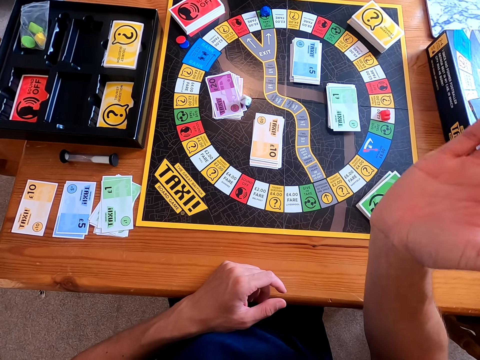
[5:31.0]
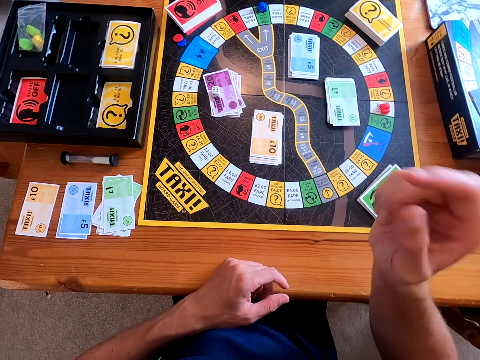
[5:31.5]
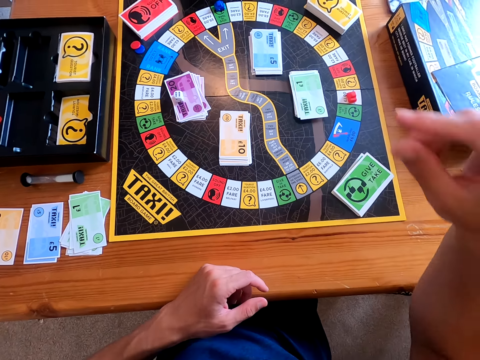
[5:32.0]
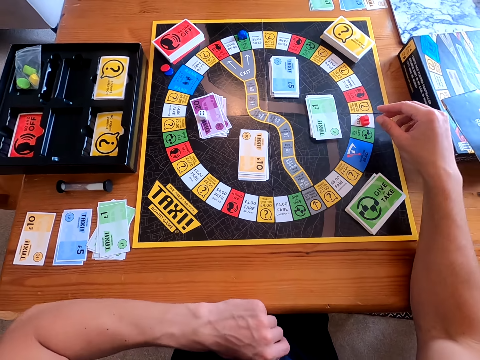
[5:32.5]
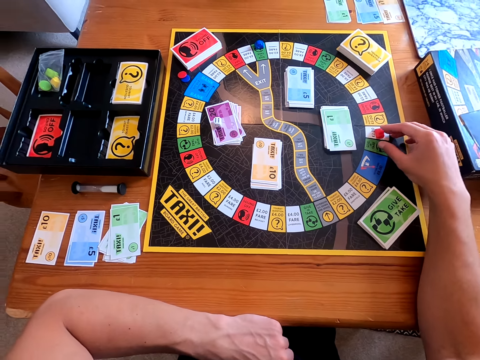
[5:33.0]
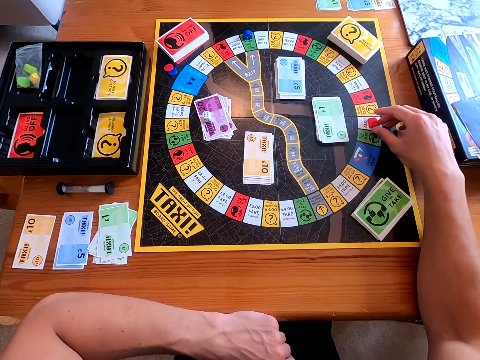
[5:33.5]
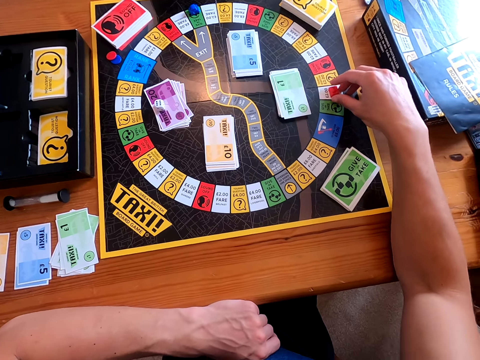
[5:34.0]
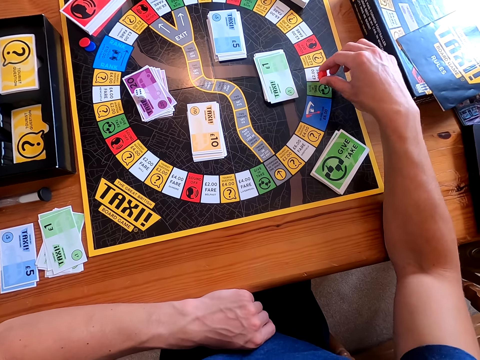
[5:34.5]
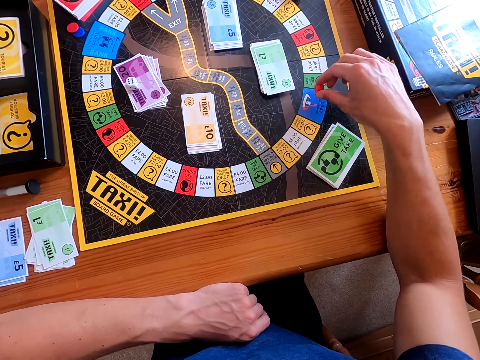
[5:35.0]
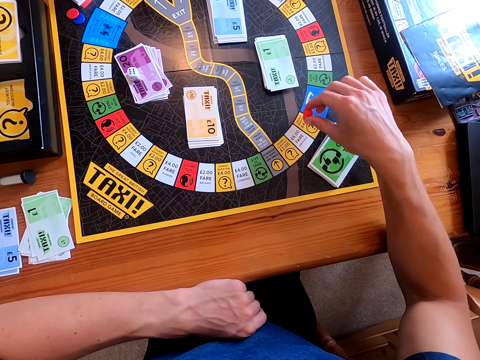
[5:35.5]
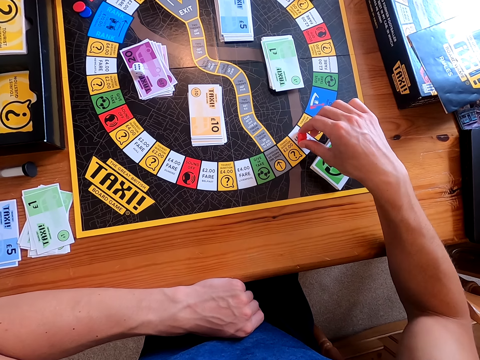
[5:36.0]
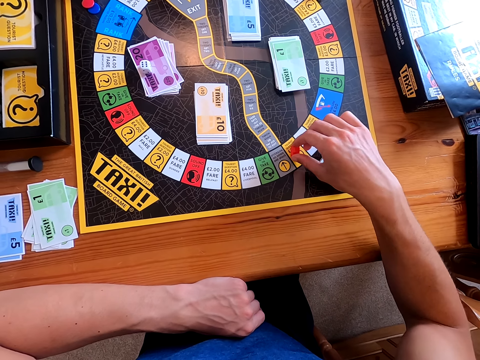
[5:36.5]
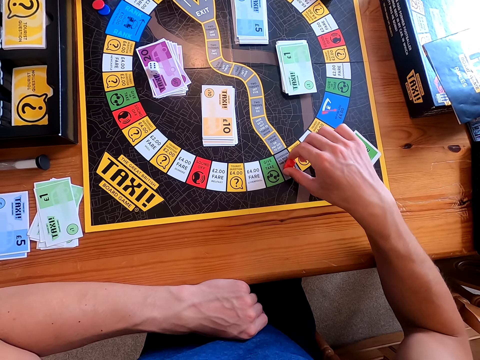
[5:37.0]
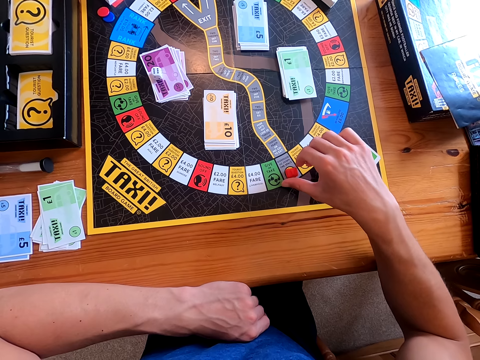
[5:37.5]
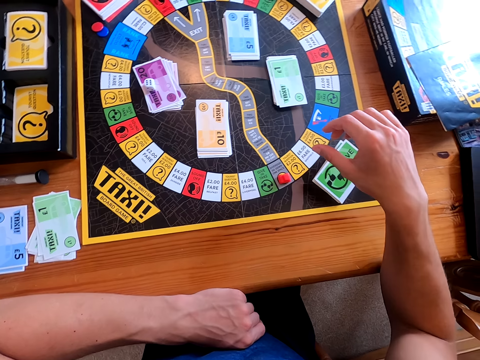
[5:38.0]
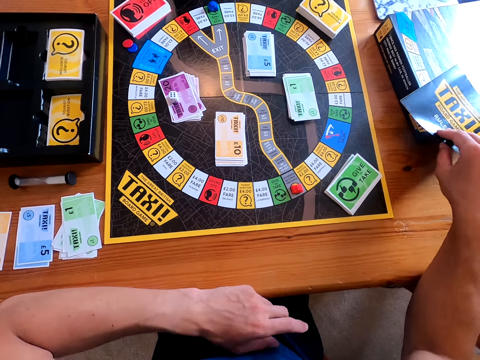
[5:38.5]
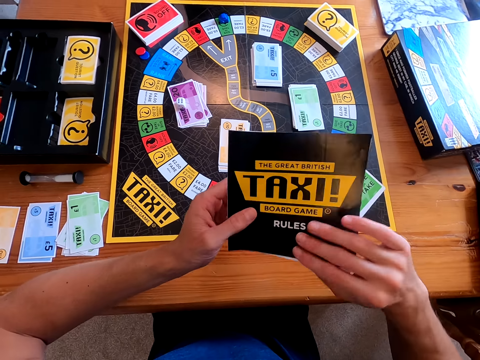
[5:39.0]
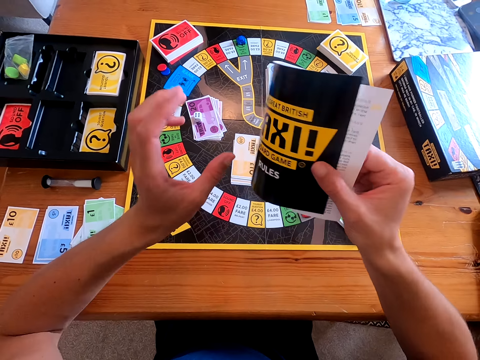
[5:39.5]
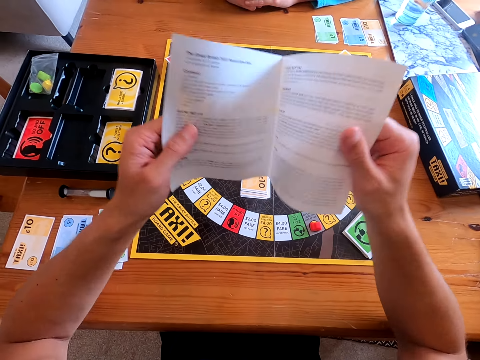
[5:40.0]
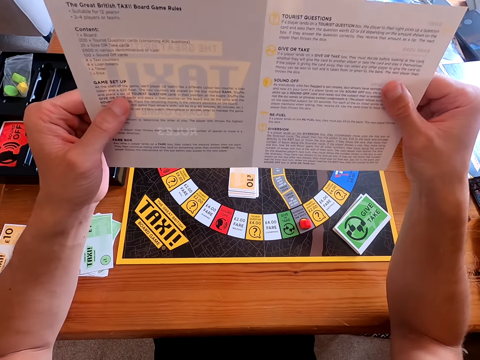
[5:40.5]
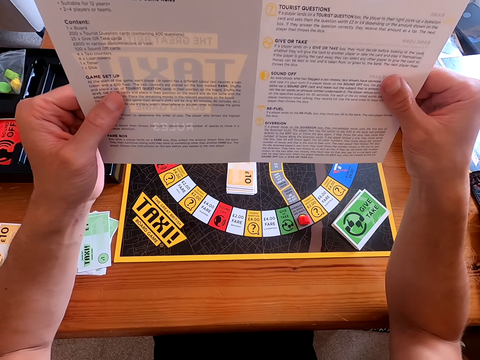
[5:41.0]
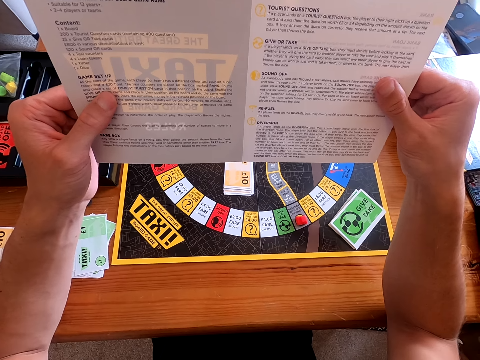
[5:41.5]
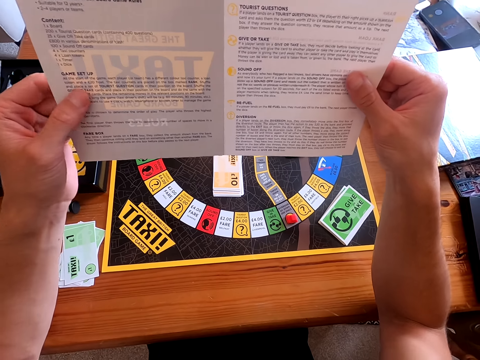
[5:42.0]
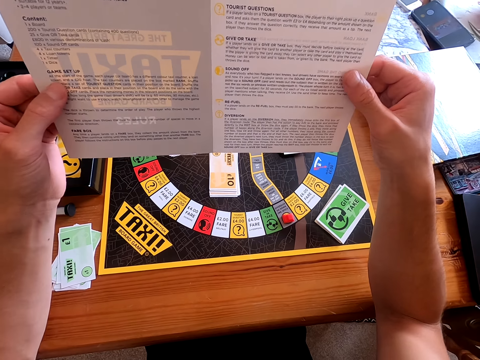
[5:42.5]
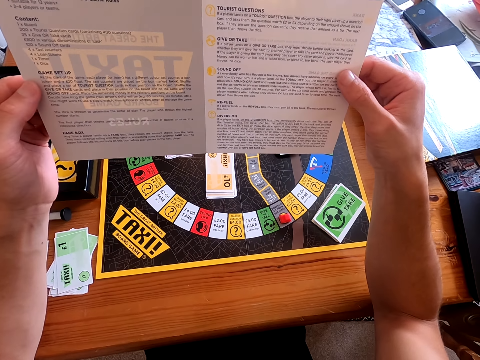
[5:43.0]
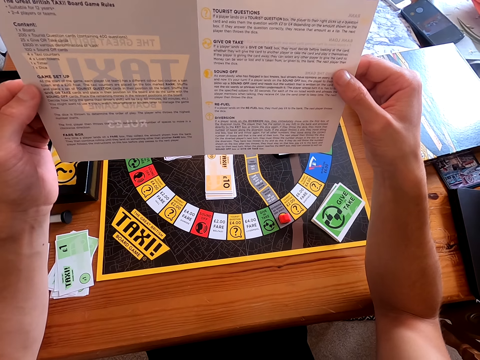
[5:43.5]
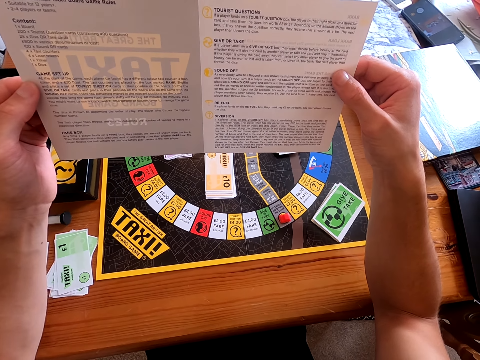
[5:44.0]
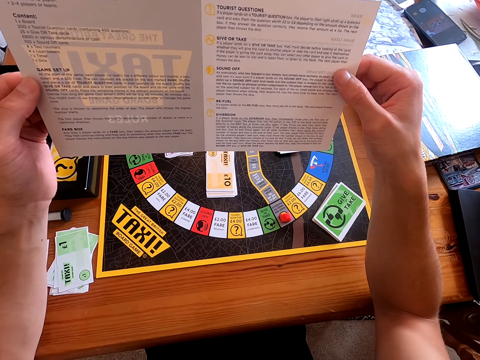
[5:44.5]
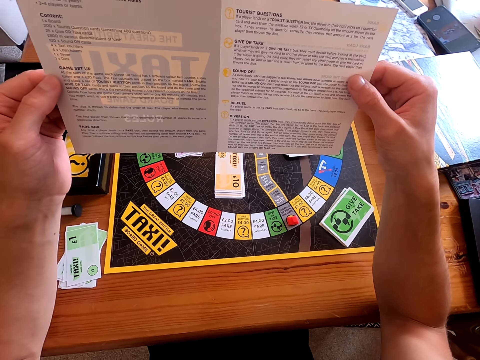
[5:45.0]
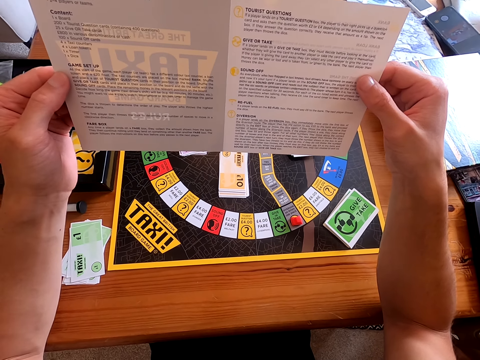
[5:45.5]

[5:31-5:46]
The camera wearer throws the dice on the board. They move the piece forward on the board. They pick the board game rules book or taxi guide. They open the game rules. They read the taxi guide.

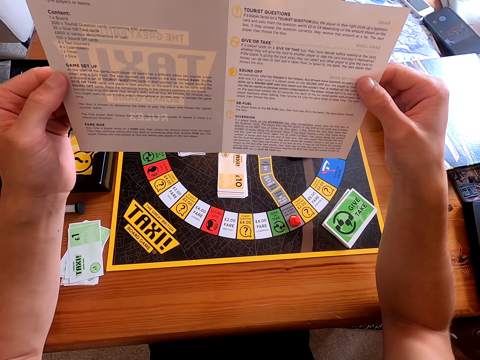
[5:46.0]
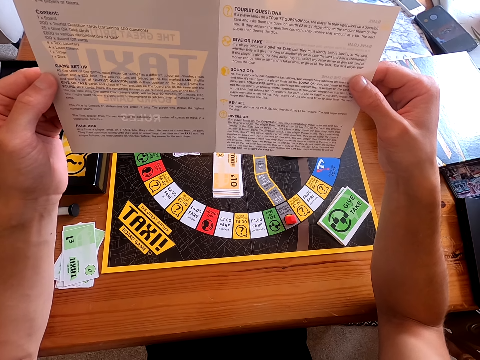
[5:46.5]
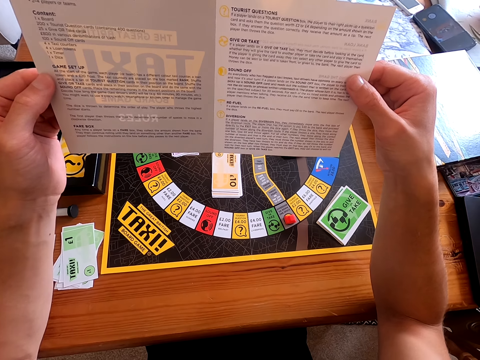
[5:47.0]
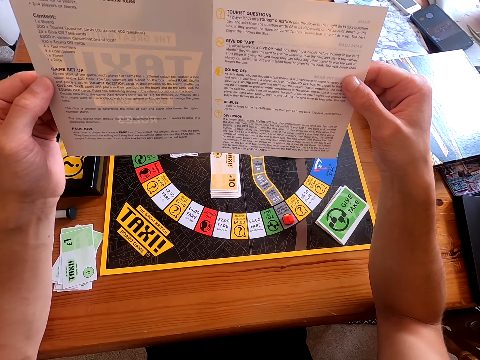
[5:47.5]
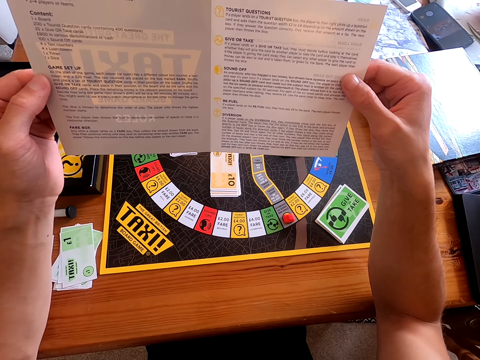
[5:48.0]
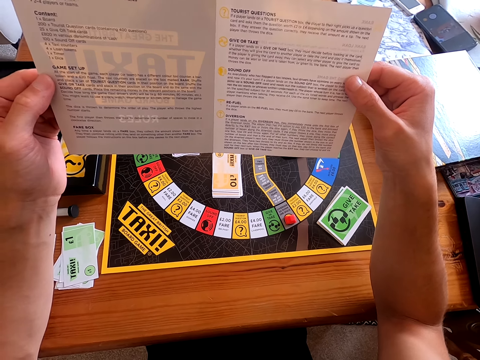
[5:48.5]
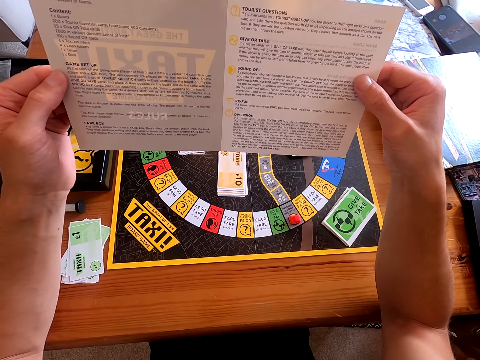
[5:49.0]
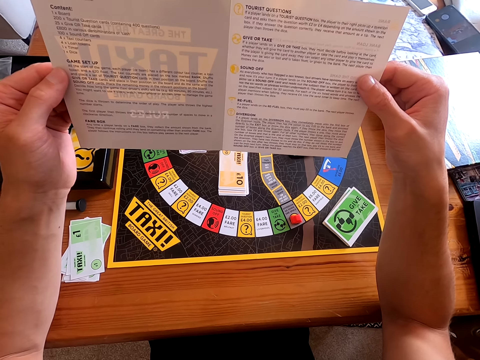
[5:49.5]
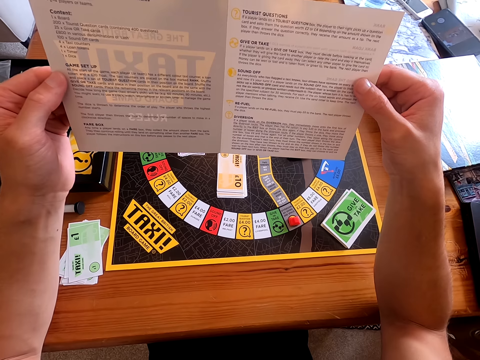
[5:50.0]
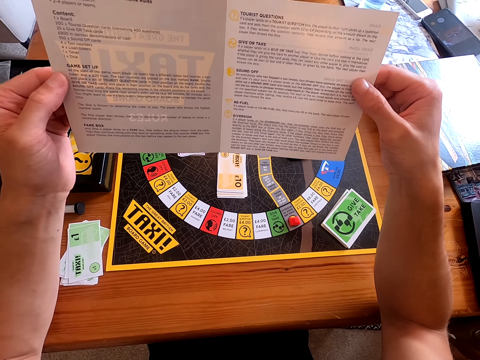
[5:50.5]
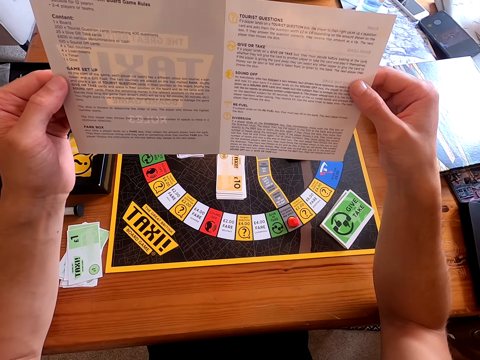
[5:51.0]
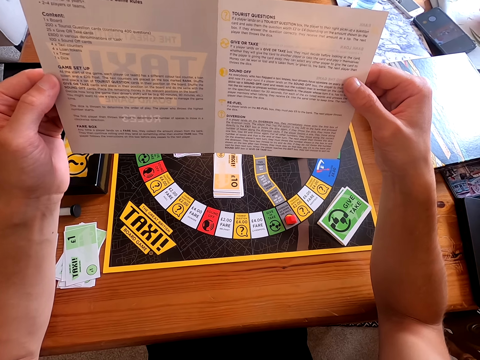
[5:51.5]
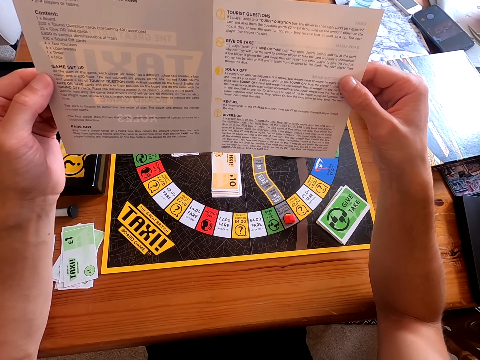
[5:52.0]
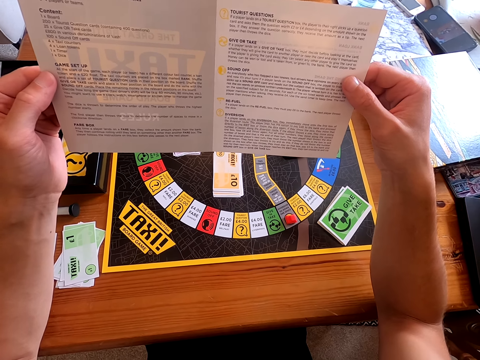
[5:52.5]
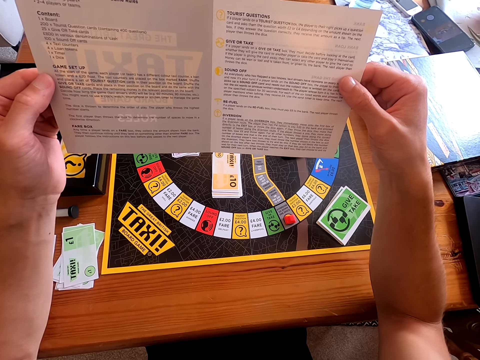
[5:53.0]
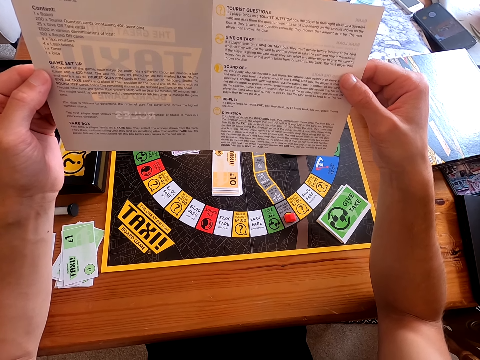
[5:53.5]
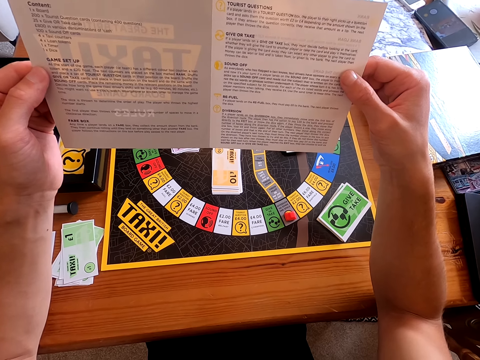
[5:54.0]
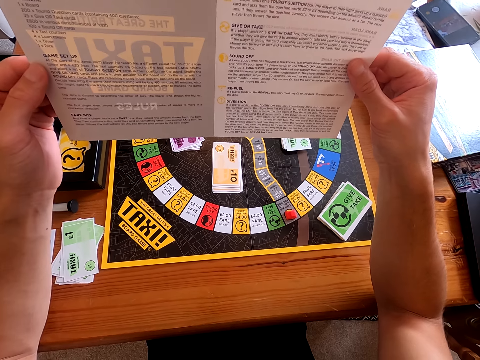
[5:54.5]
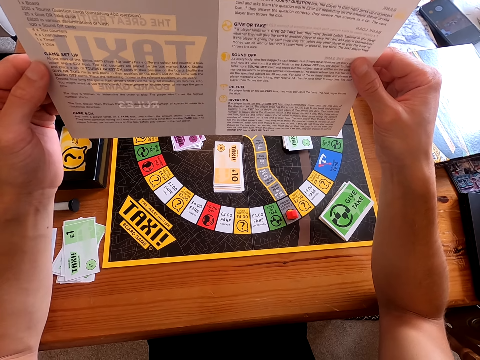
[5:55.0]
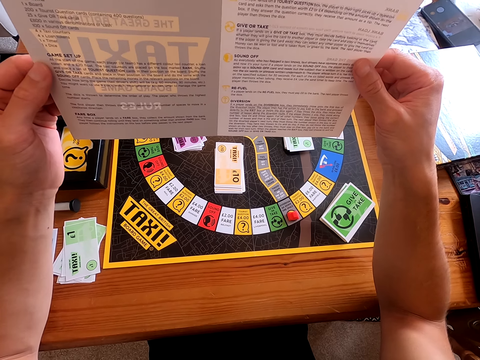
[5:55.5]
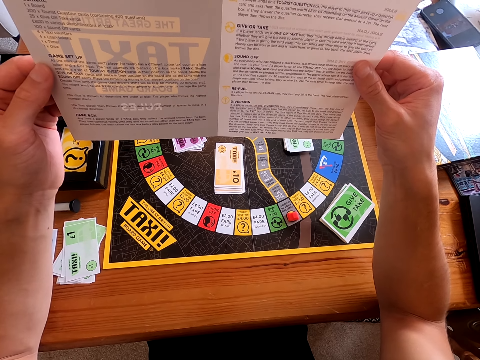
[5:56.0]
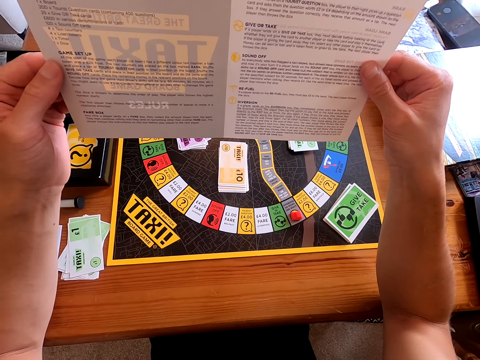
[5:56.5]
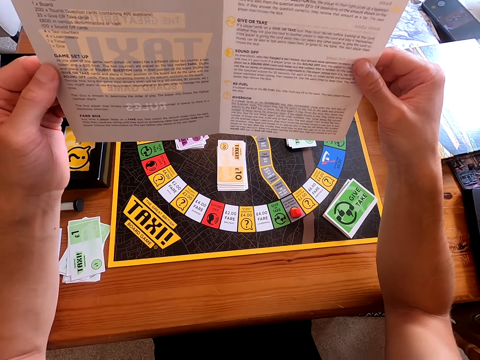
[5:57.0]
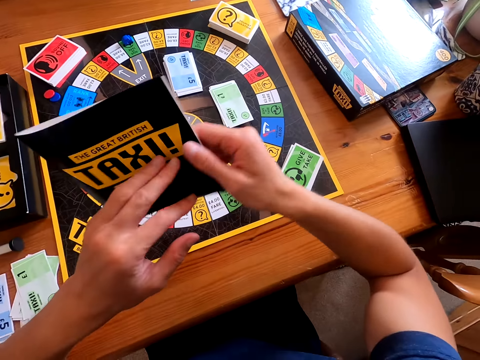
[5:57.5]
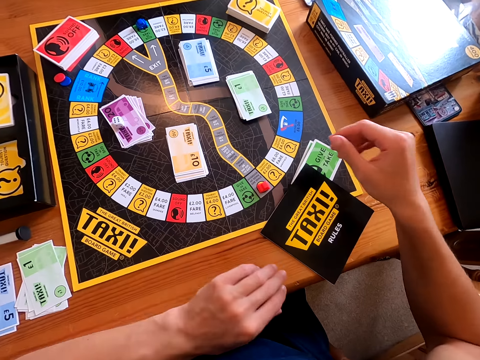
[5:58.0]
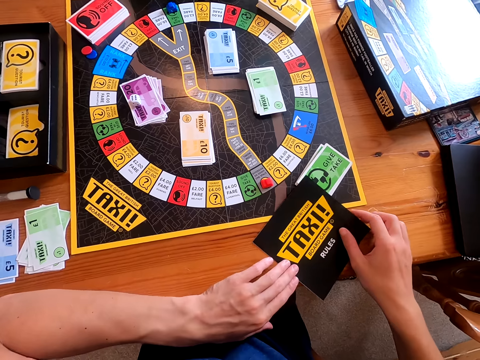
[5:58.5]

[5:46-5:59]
The camera wearer closes the game rule guideline book. They drop the book.
